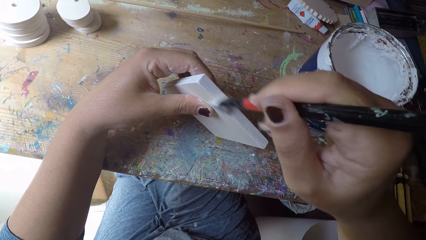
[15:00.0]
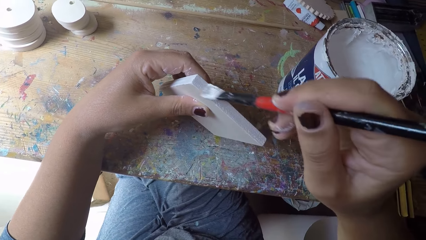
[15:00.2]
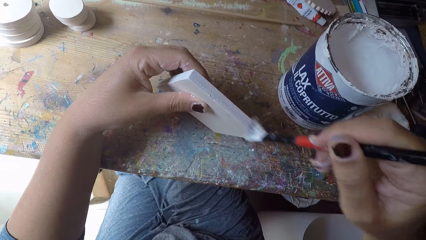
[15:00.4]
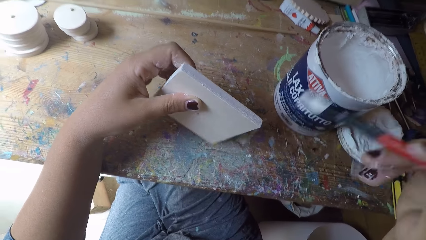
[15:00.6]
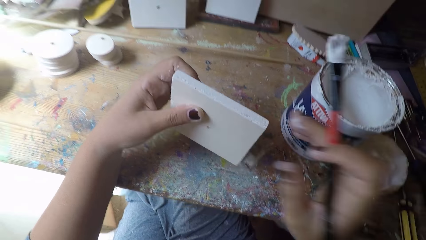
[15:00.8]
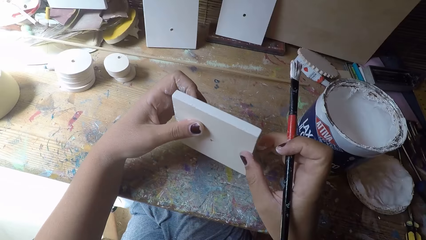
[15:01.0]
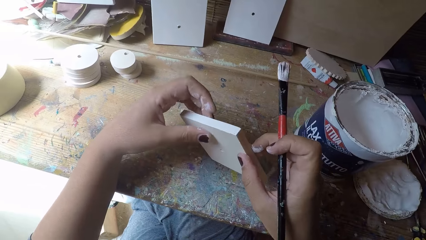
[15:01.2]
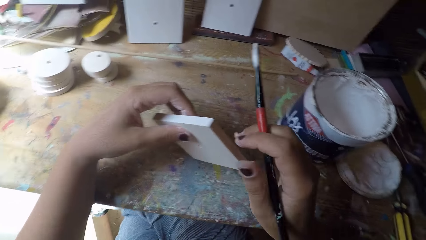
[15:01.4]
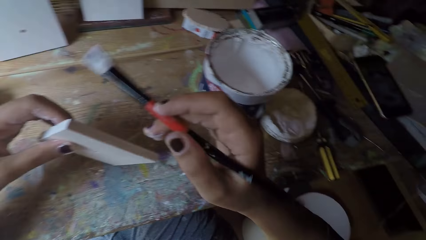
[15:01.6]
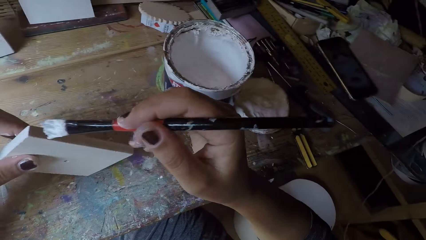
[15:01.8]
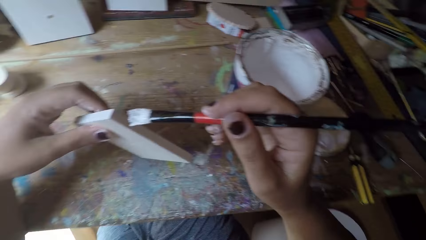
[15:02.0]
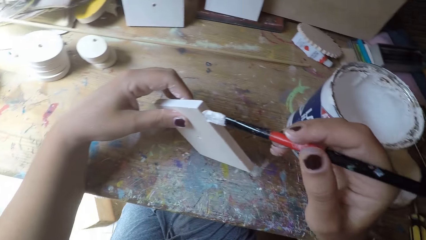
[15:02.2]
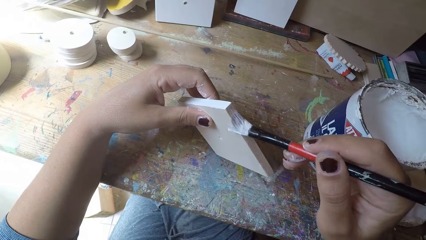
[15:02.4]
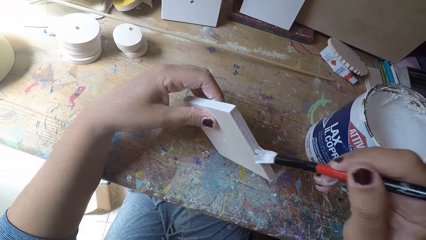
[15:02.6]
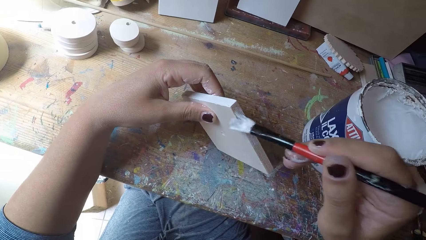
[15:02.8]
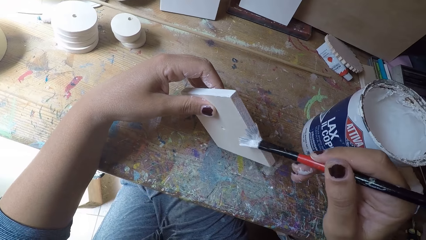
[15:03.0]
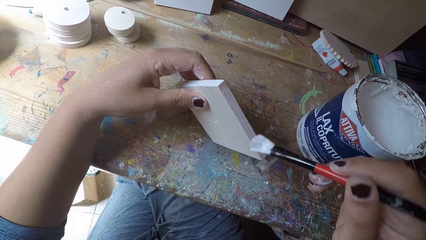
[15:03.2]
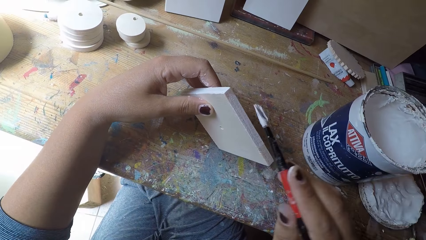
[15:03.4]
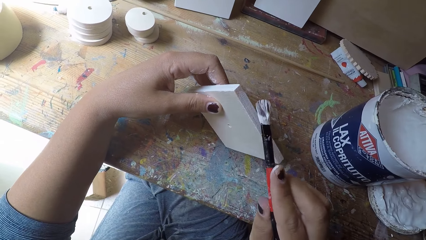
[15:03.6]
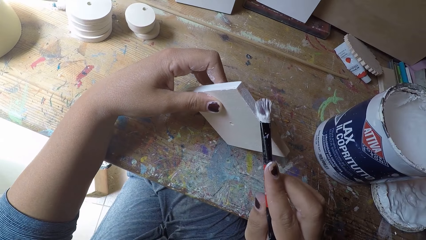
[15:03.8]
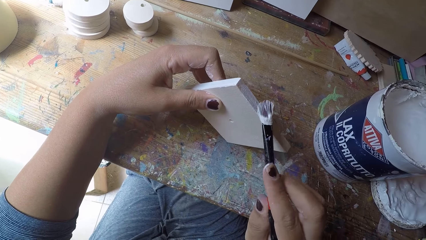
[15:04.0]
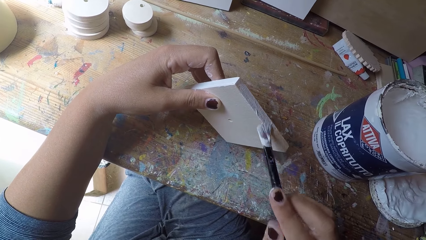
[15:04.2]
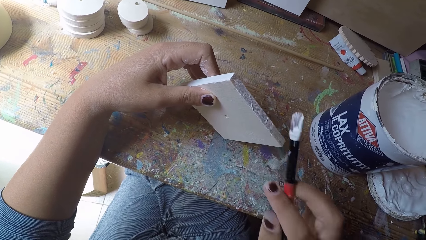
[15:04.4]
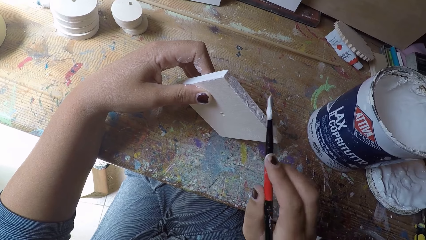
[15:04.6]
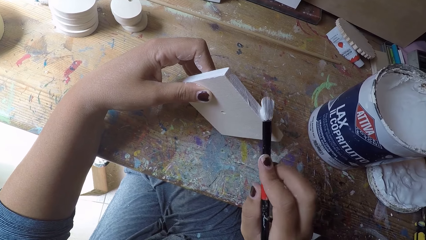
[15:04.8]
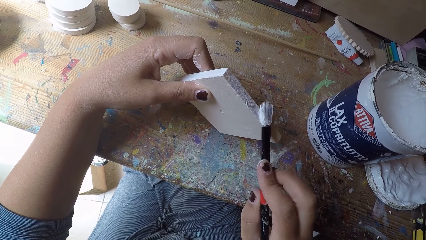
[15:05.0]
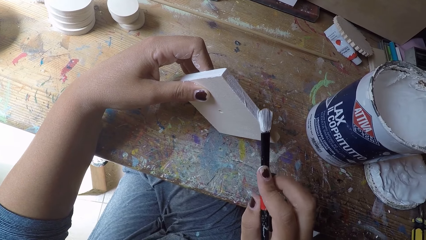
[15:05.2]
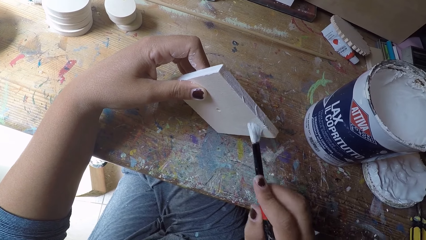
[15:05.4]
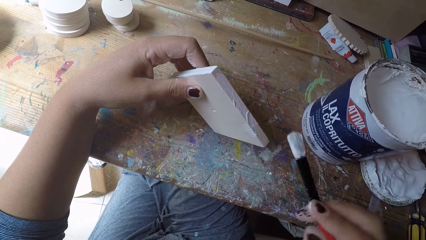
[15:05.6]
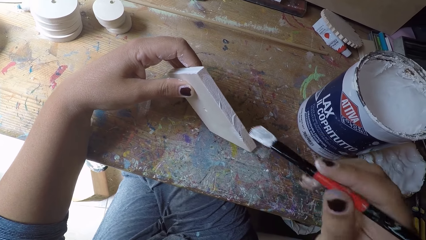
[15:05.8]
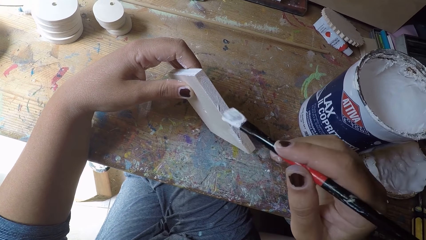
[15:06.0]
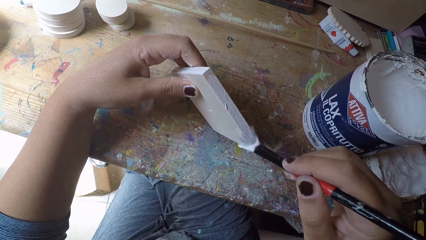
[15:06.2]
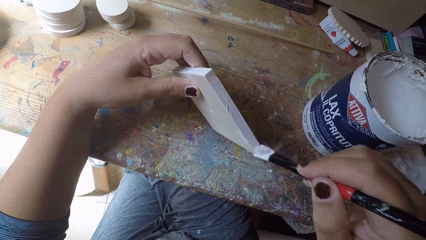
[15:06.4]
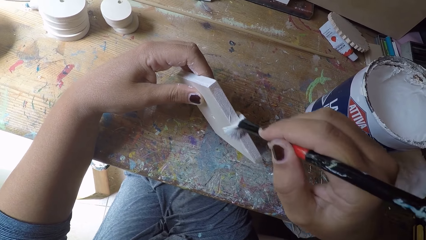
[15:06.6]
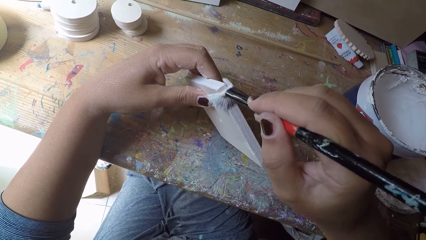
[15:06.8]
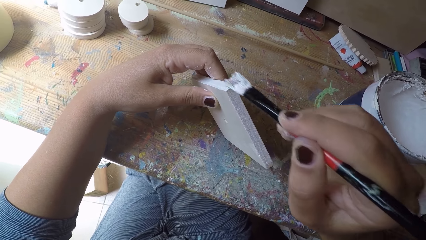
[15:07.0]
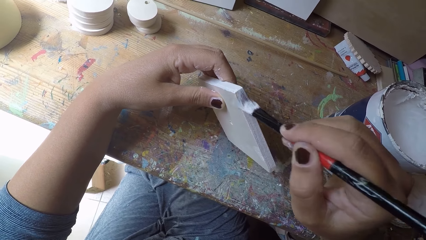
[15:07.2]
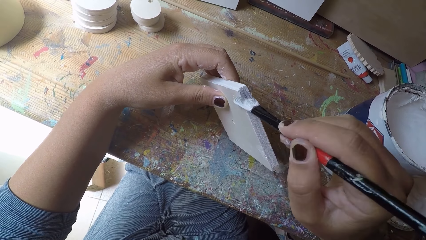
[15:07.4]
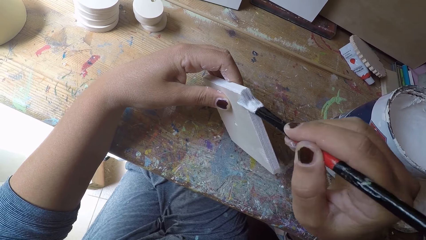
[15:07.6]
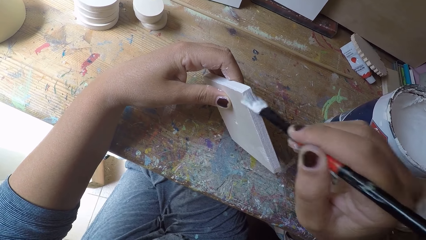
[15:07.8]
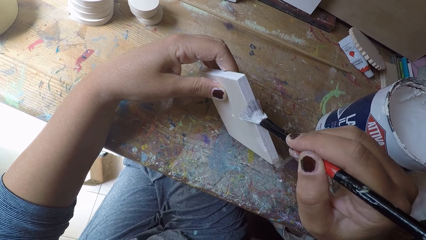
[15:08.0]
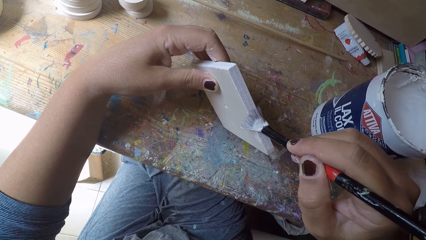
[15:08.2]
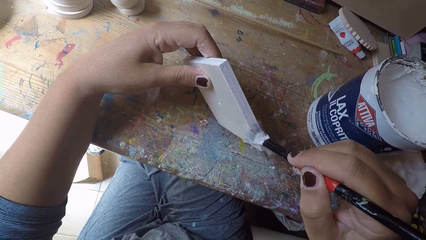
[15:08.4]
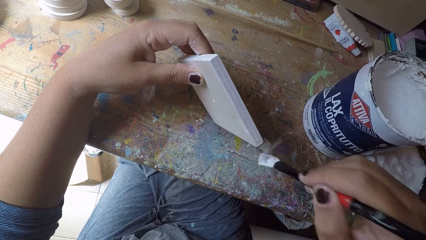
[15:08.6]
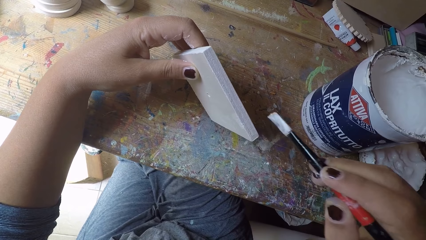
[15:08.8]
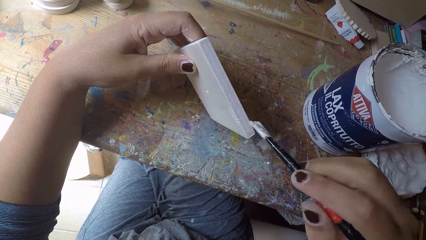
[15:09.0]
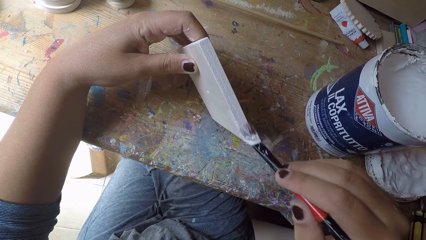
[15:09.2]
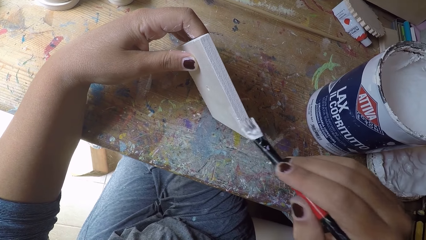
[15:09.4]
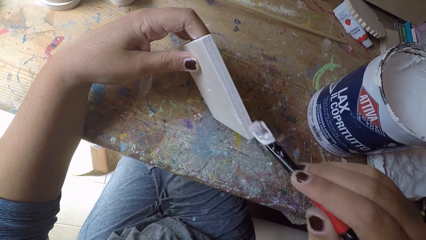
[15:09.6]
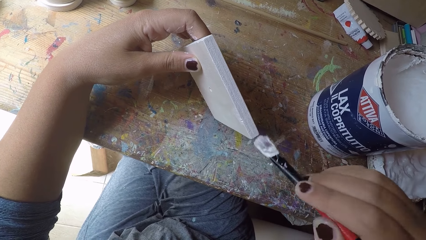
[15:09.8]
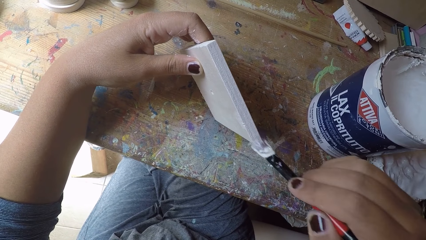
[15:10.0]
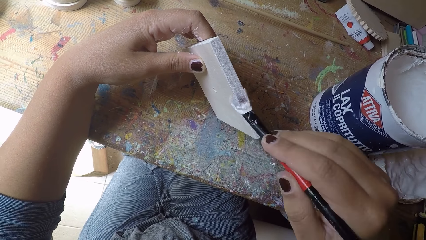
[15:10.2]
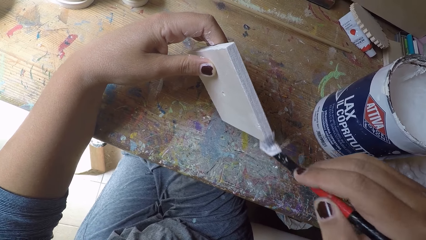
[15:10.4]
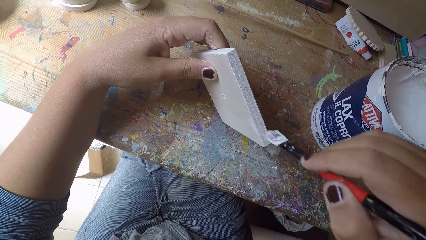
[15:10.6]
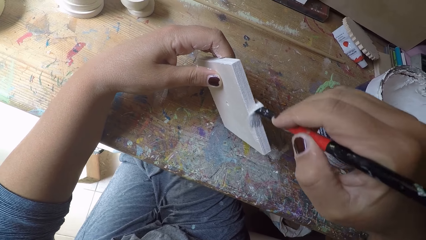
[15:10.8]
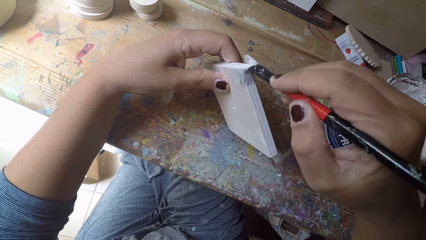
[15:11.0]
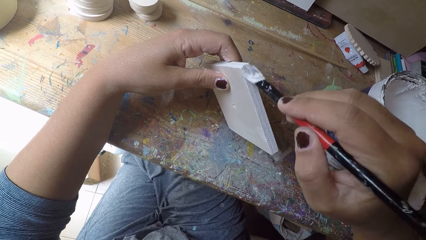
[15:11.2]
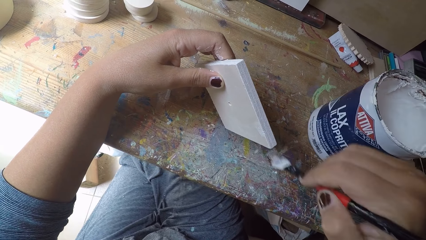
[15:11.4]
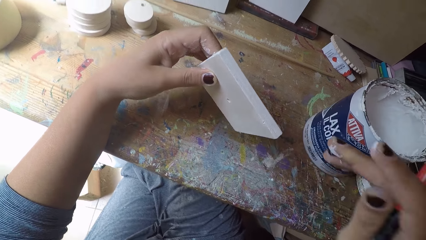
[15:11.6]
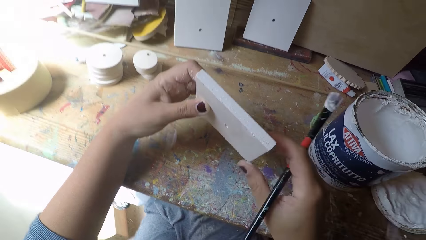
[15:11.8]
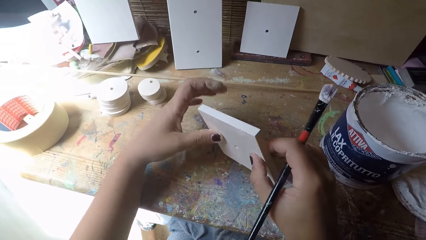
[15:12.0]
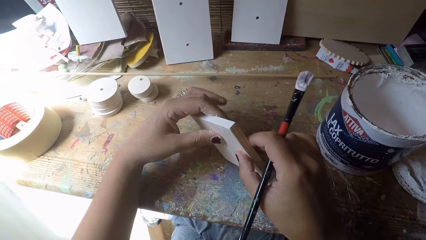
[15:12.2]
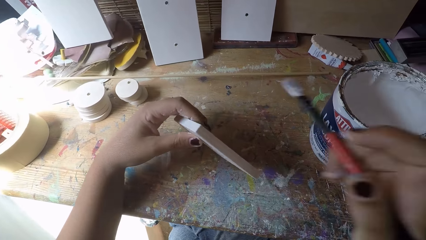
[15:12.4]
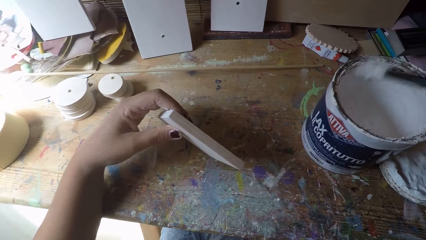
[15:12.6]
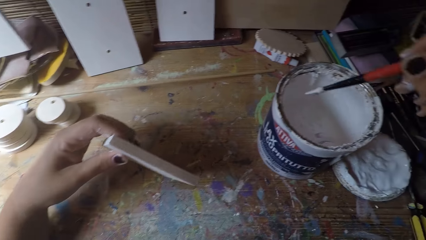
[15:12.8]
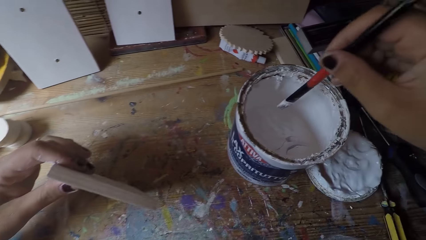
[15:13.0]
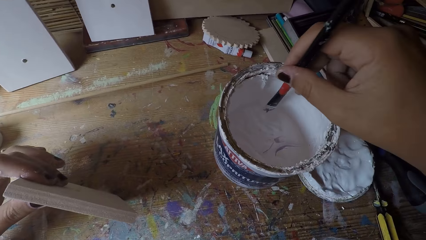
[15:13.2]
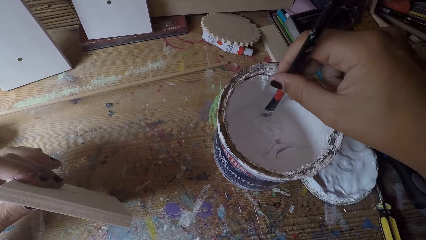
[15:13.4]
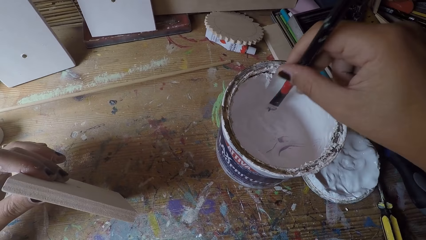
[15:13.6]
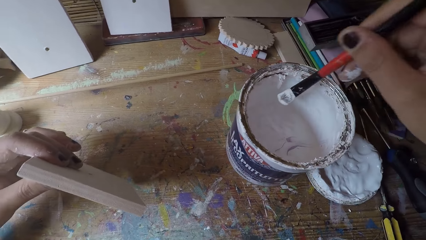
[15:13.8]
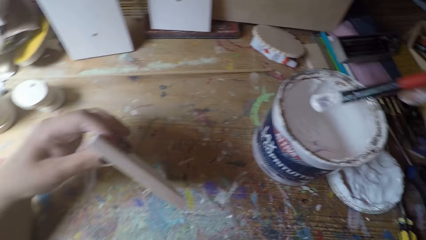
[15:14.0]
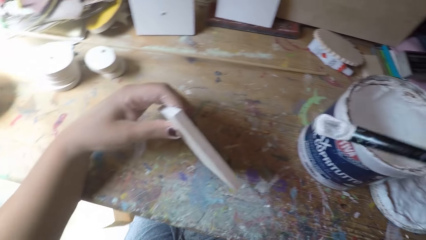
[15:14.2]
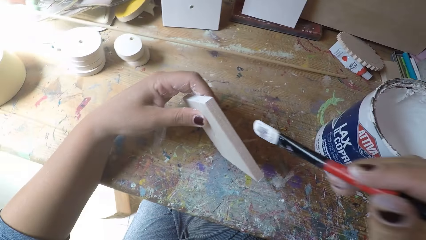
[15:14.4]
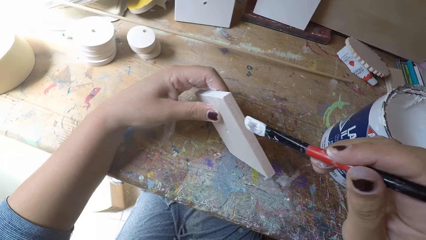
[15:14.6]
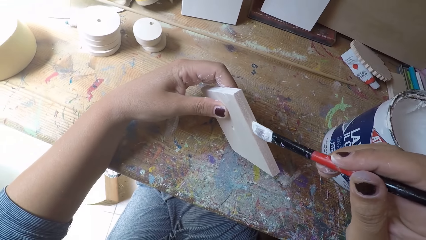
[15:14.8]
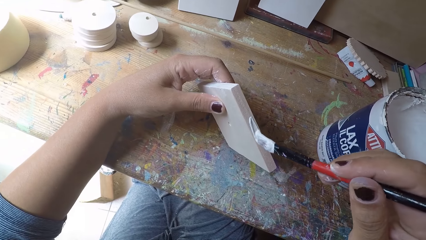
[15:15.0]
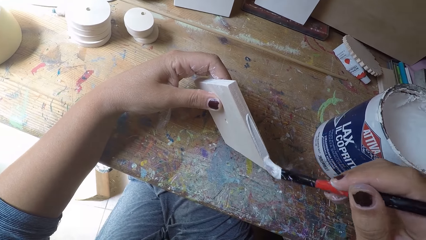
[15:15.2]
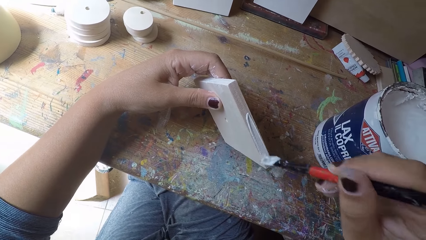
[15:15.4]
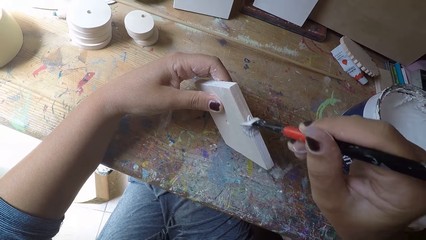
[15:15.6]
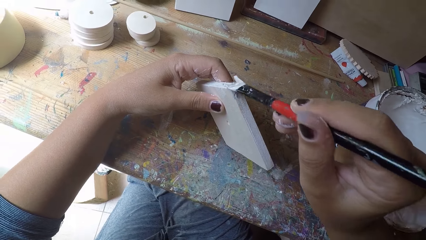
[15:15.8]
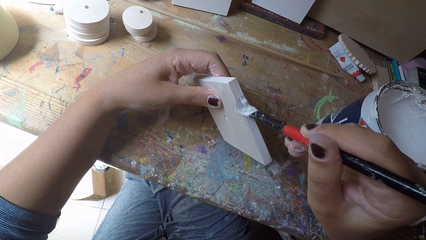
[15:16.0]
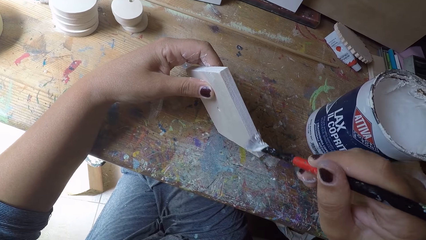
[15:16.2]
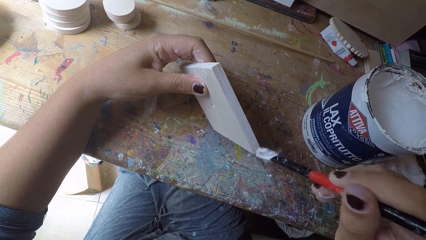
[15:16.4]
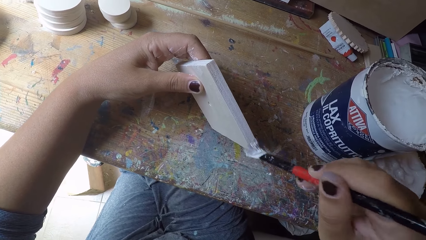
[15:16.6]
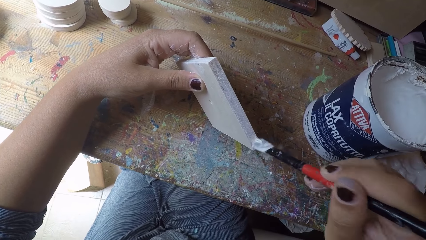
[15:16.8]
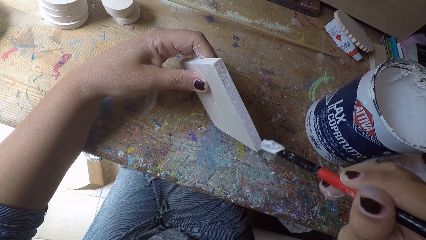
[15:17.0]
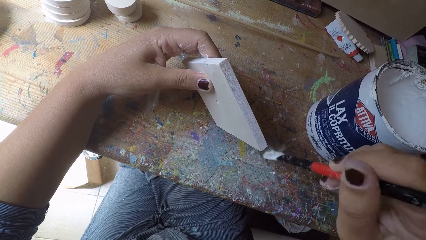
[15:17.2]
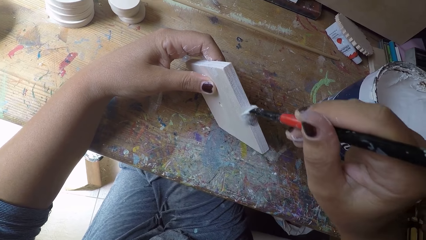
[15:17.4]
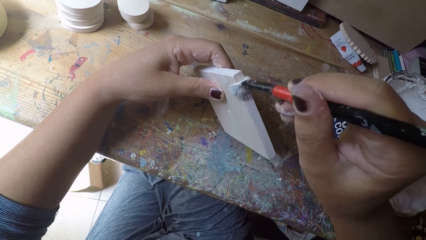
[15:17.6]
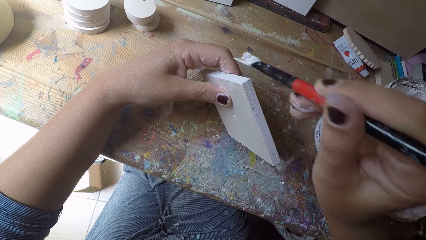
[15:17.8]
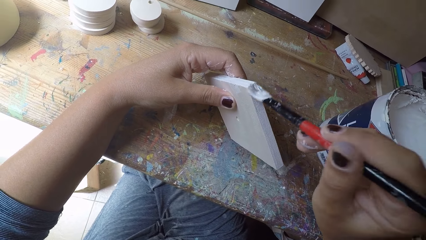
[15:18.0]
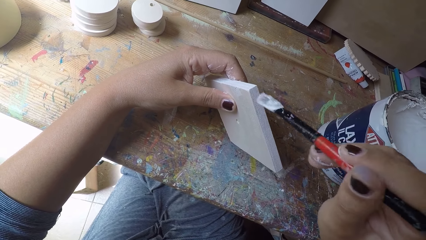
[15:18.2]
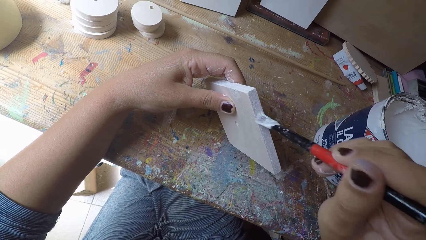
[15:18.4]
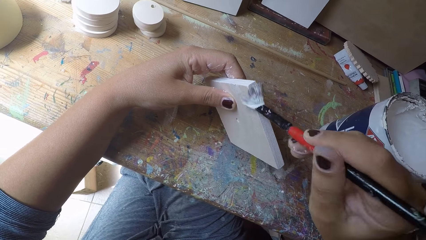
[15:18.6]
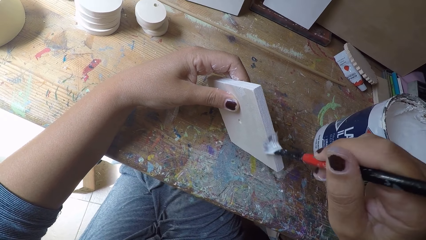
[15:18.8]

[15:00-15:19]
The camera wearer holds the wooden plank or cardboard with both hands. He adjusts the cardboard. He paints the wooden plank with the paintbrush in his right hand. He holds the wooden plank with his right hand. He adjusts the cardboard. He dips the paintbrush in his right hand into the paint can. He paints the wooden plank with the paintbrush in his right hand.
